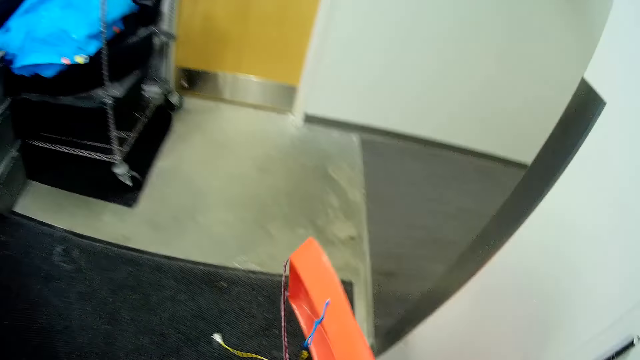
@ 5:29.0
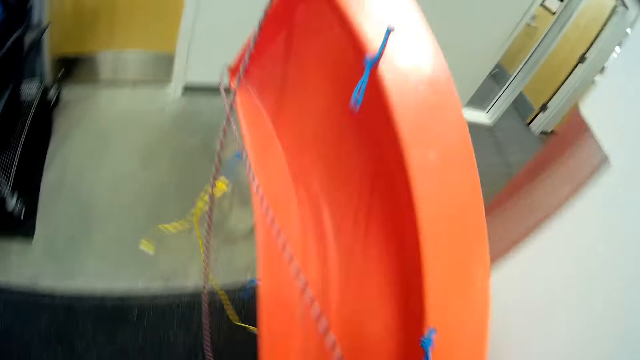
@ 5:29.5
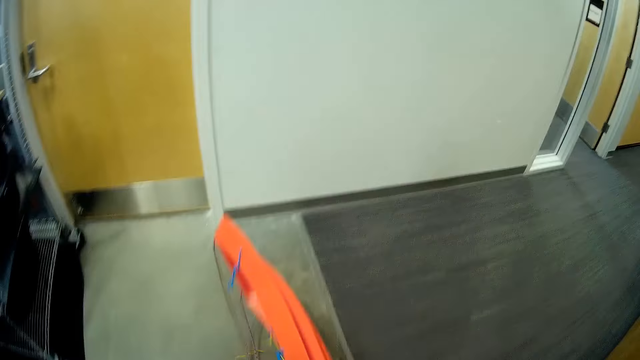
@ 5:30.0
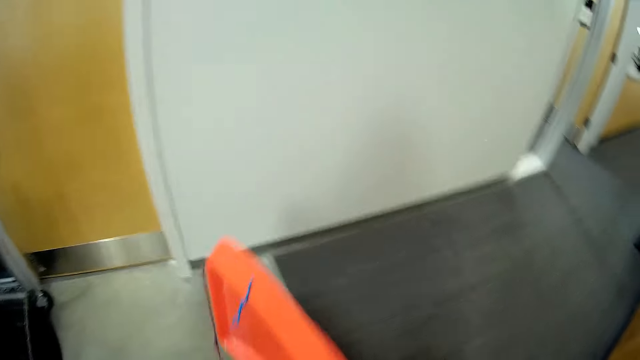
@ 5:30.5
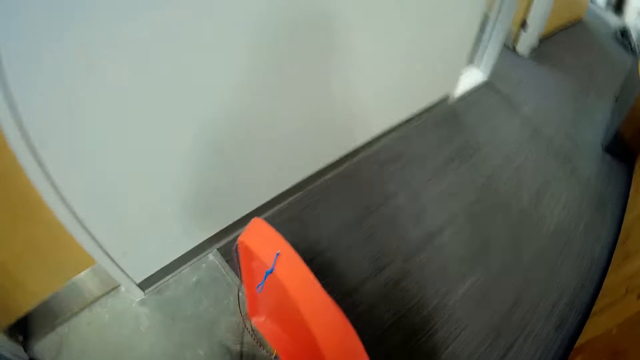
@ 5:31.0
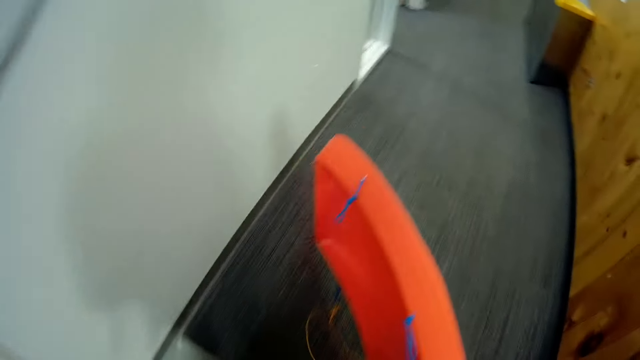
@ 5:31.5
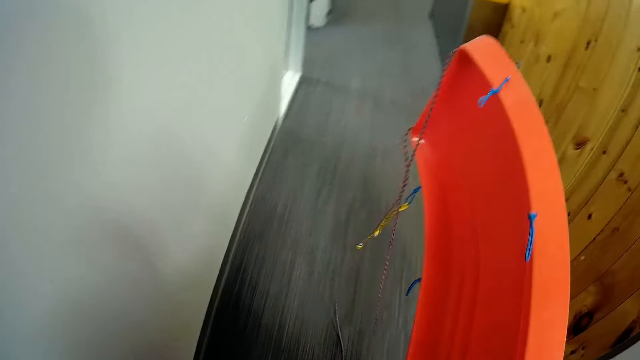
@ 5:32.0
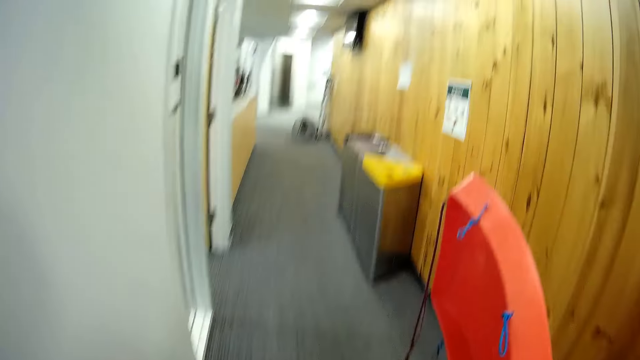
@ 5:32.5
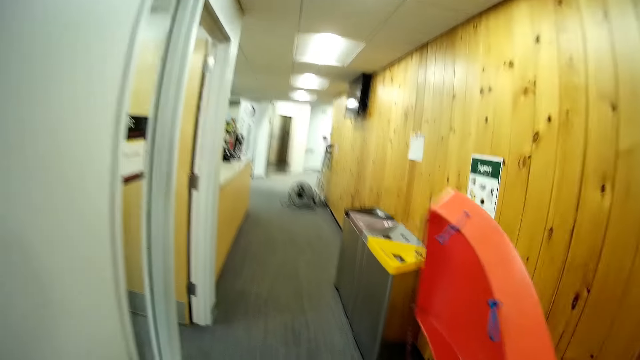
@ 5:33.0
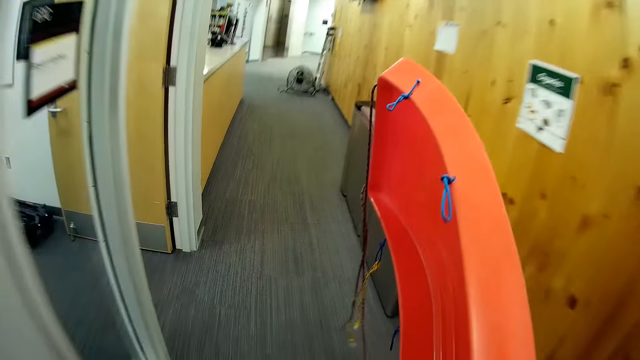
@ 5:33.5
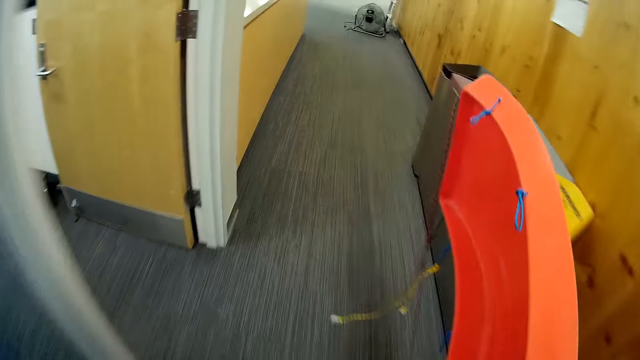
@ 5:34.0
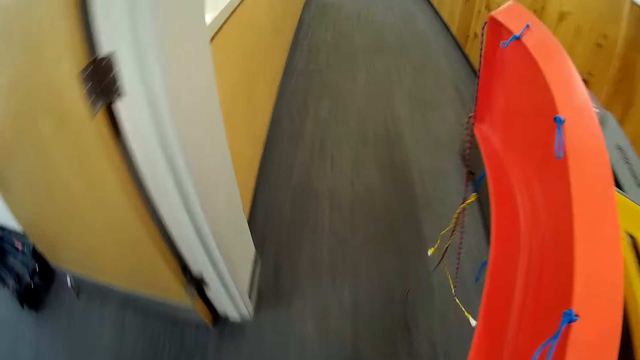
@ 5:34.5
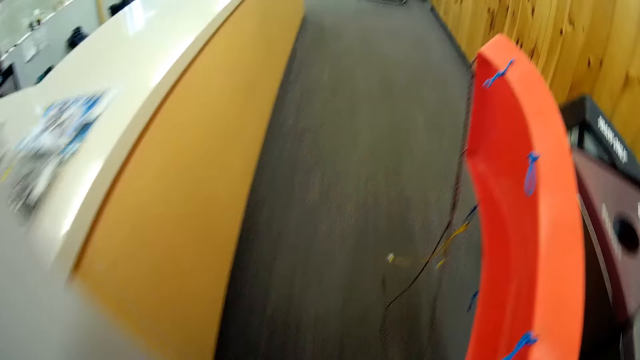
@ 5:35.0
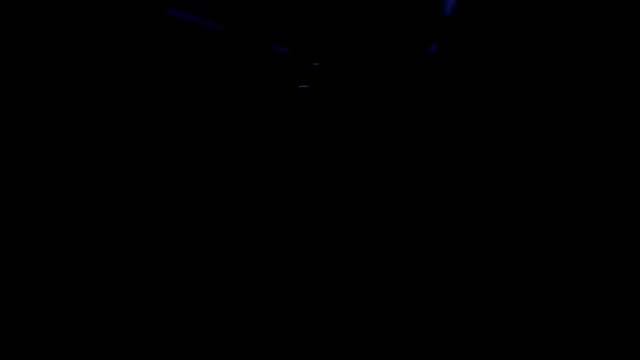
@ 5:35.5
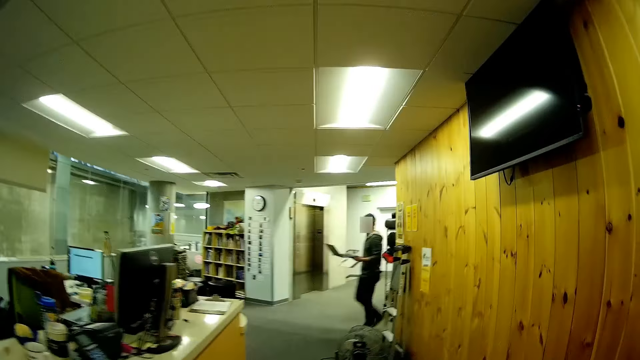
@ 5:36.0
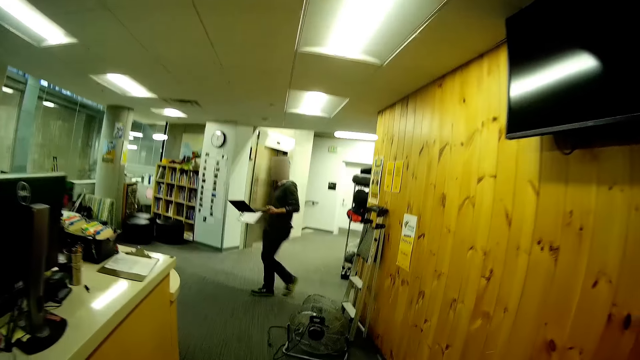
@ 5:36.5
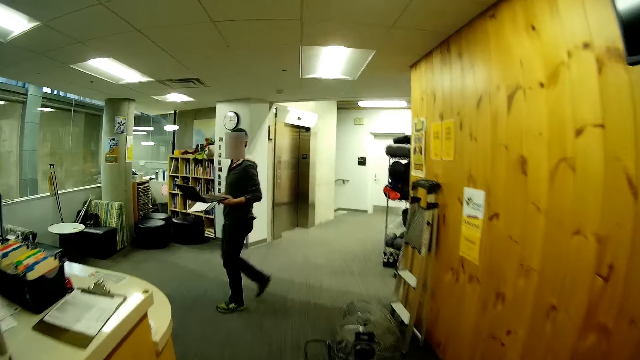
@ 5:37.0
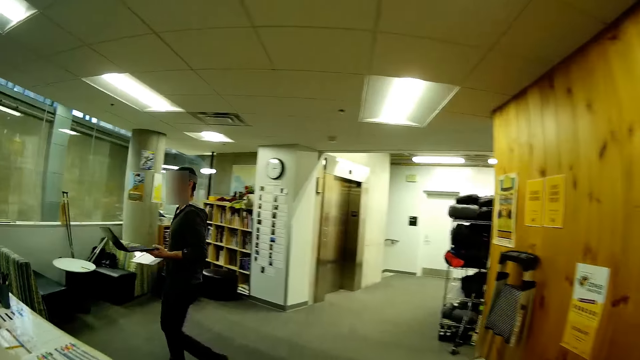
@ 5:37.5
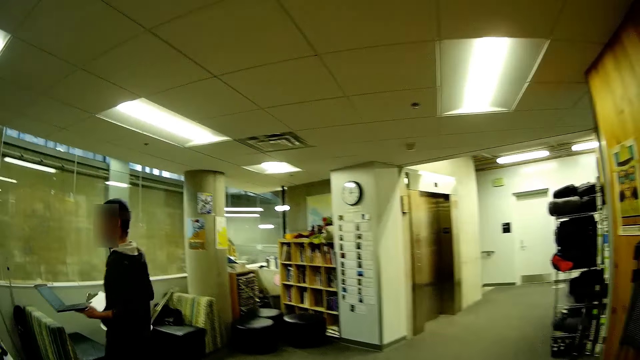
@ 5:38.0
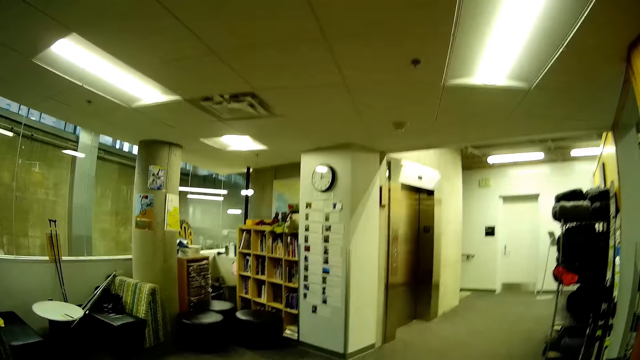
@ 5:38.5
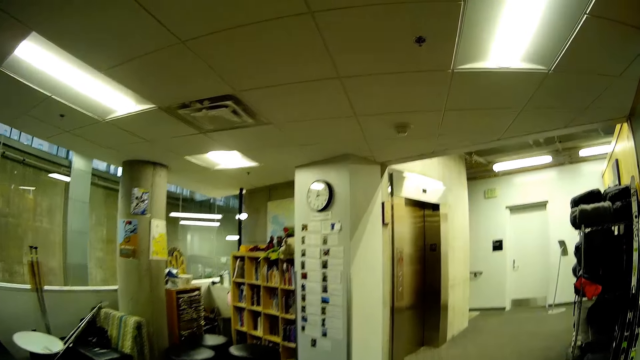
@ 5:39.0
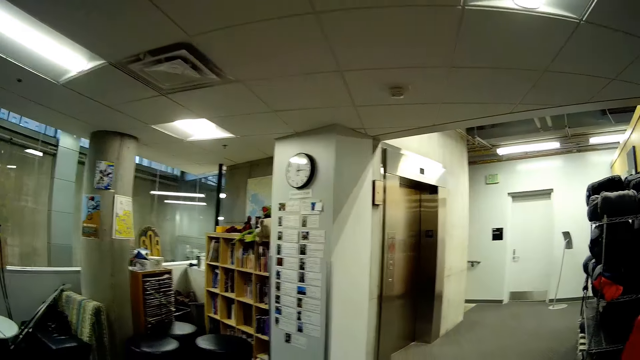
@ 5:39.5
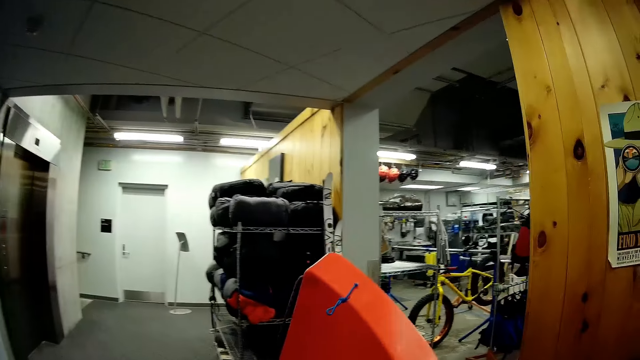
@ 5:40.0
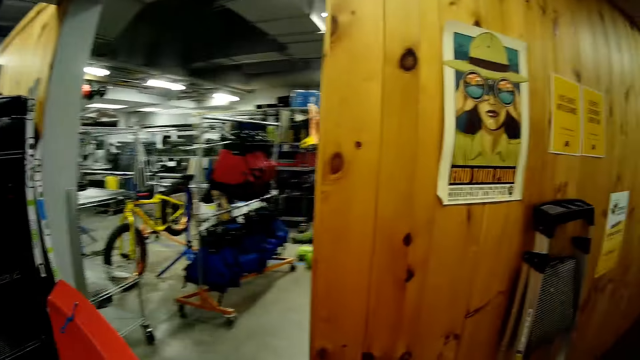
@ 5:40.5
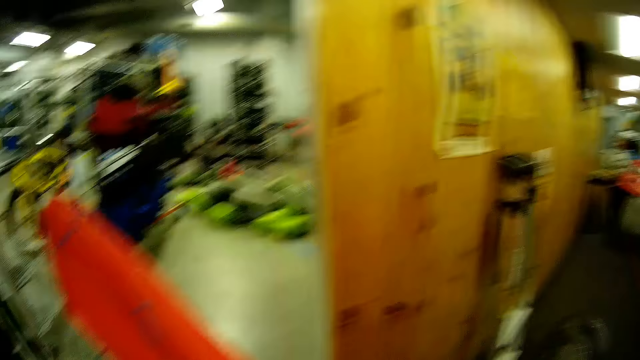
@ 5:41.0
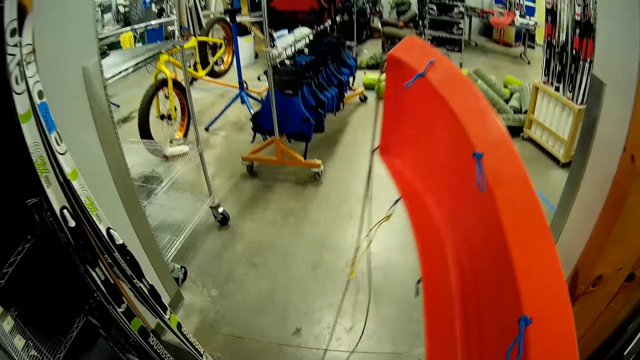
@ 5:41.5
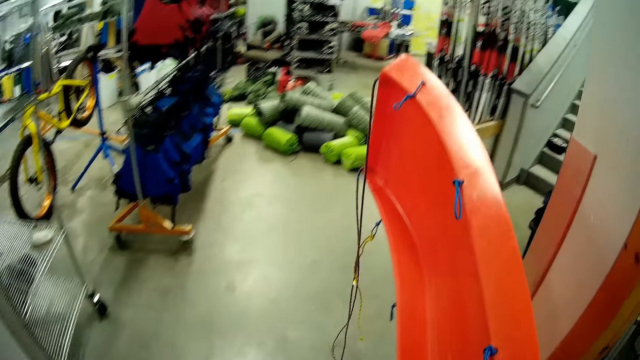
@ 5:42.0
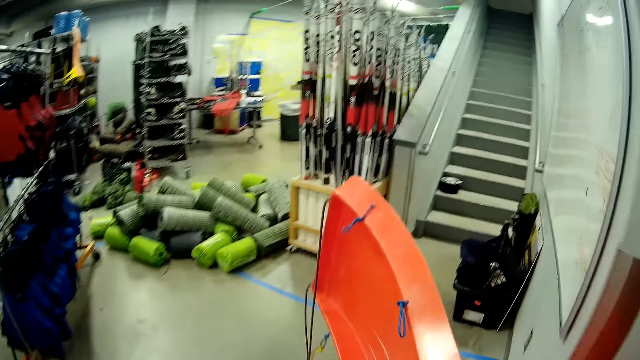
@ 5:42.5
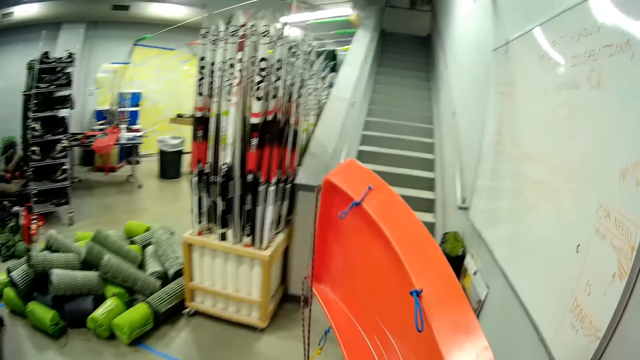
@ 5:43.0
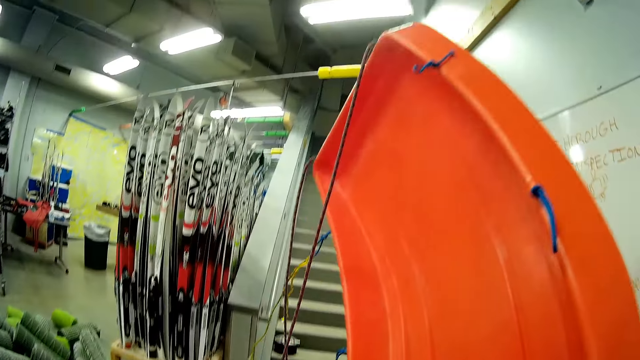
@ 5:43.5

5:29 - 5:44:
The camera wearer walks down a pathway of the shopping mall with the slider in her right hand. A man walks towards a reception counter in the shopping mall with a laptop in his left hand and a book in his right hand. The camera wearer walks into a room in the shopping mall with the slider in her right hand.

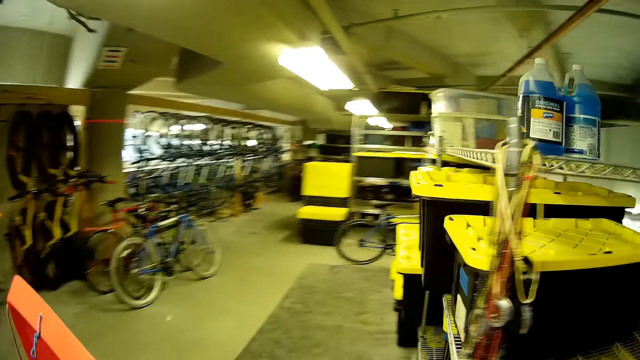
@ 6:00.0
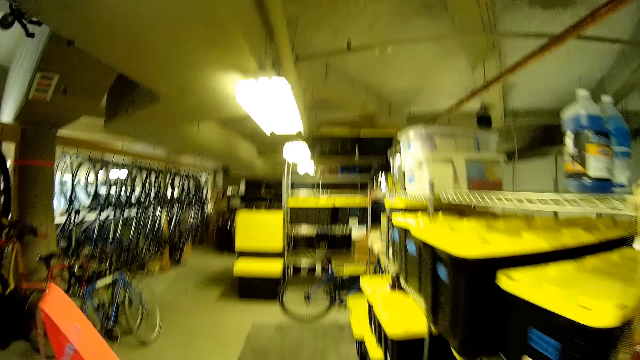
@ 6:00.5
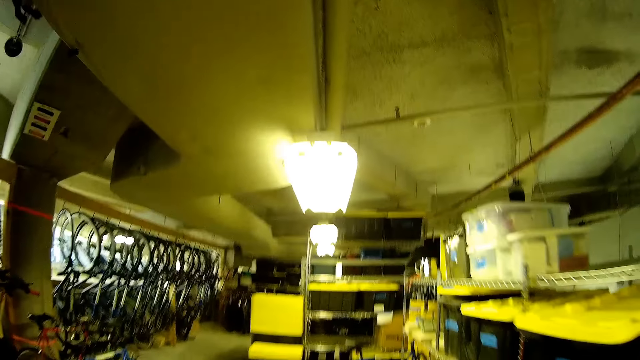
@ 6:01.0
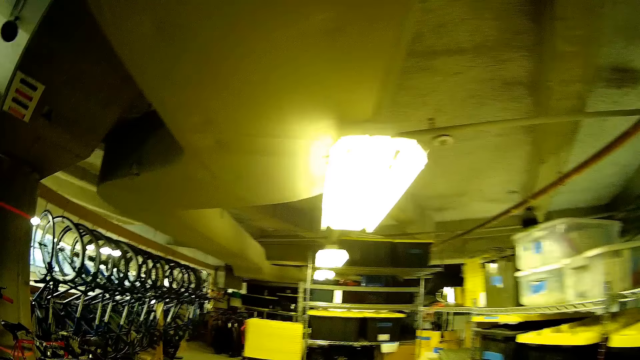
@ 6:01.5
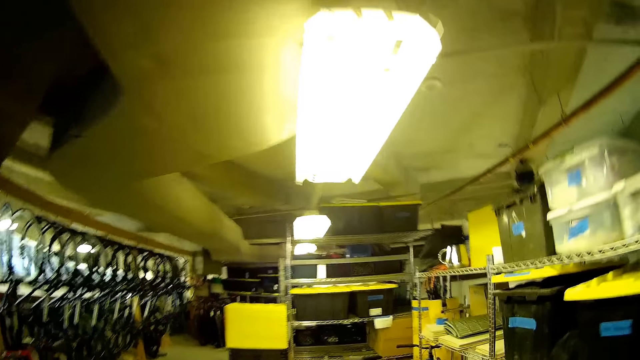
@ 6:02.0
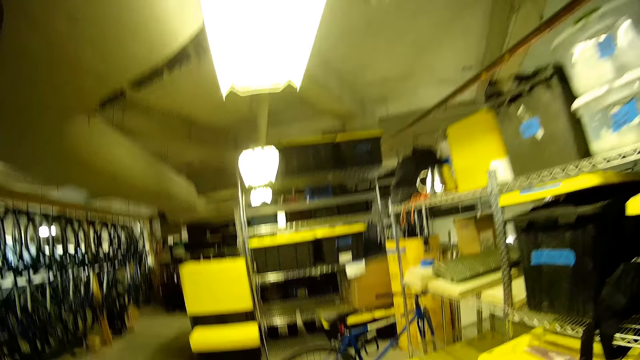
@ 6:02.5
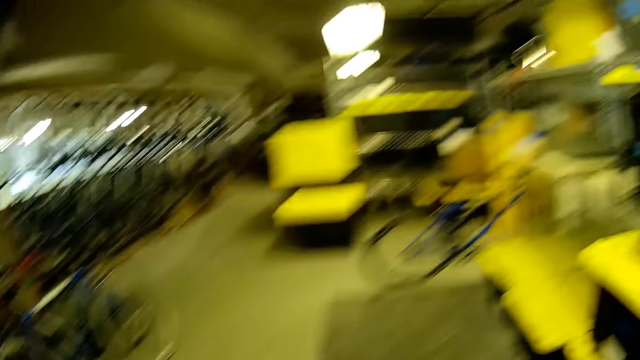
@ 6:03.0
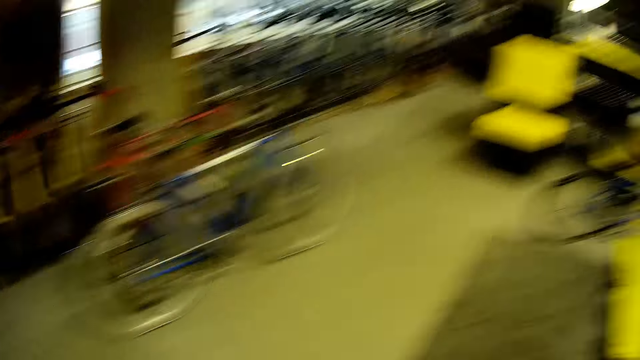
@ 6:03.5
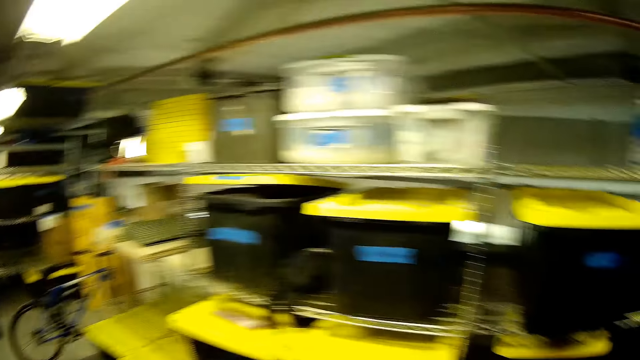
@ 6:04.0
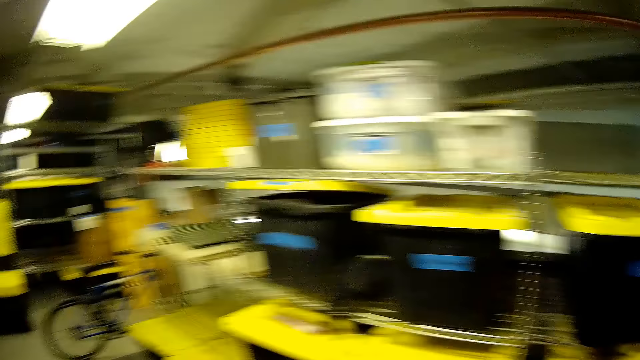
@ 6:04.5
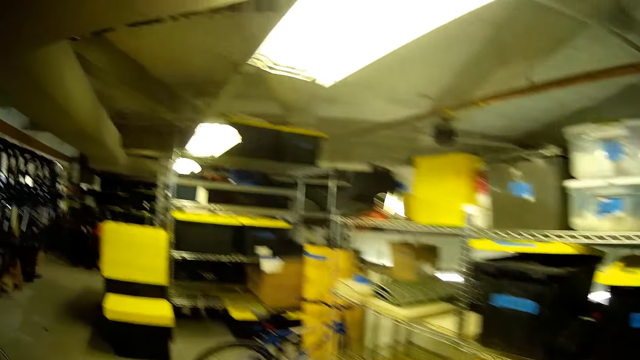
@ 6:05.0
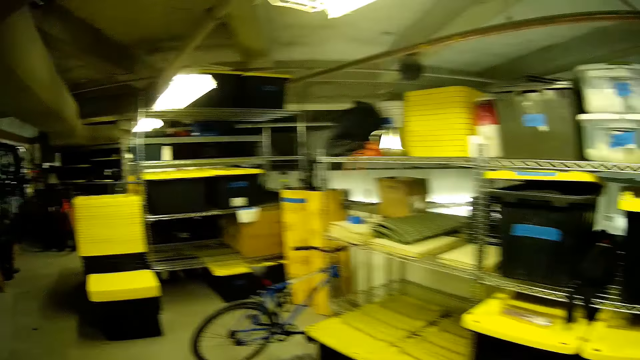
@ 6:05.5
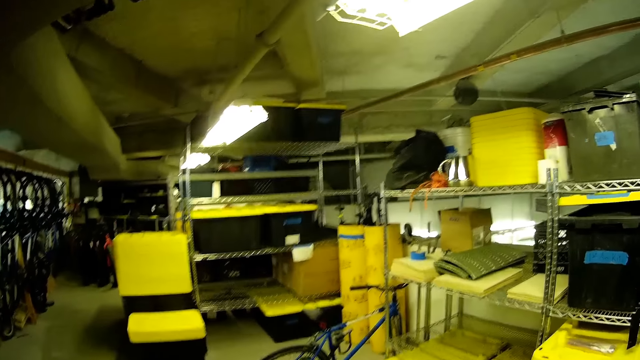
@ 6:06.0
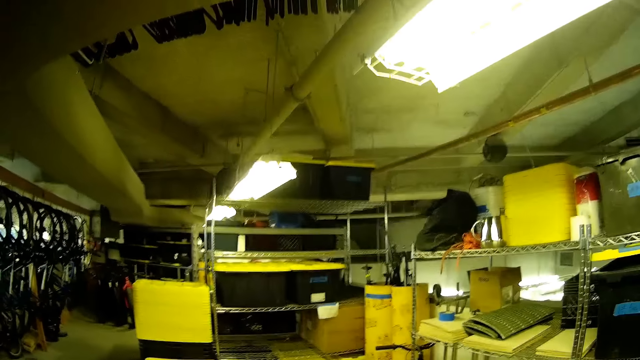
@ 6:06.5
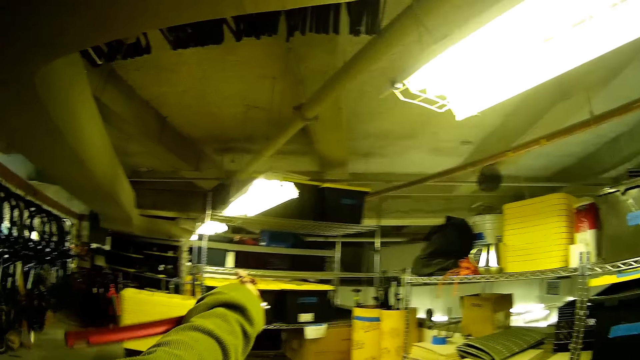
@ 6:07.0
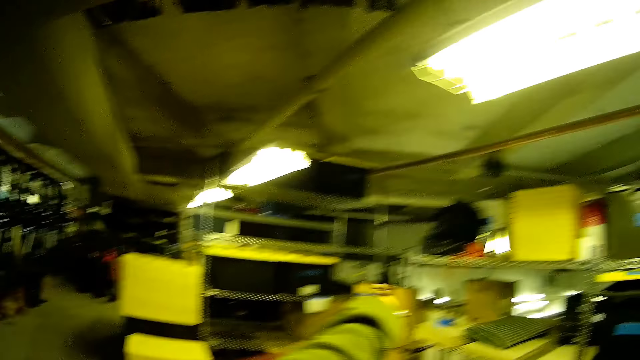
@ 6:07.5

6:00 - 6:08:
The camera wearer walks into a room in the shopping mall with the slider in her right hand. She stares at the shop. She points her left hand towards a rack in the shopping mall.
